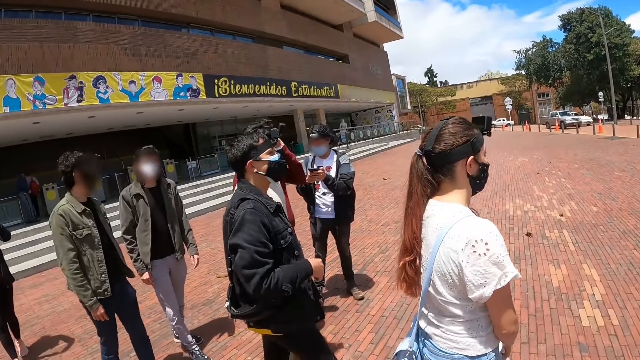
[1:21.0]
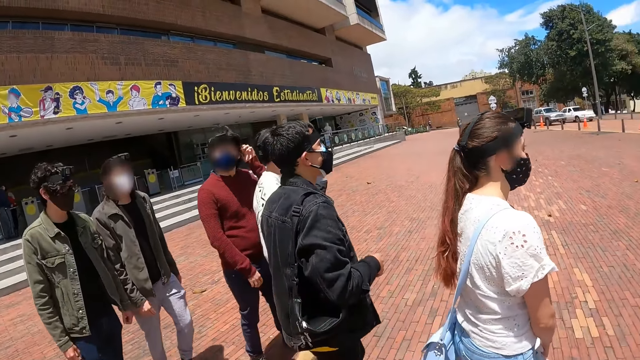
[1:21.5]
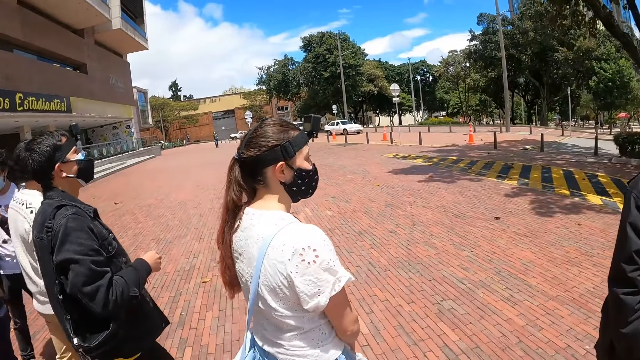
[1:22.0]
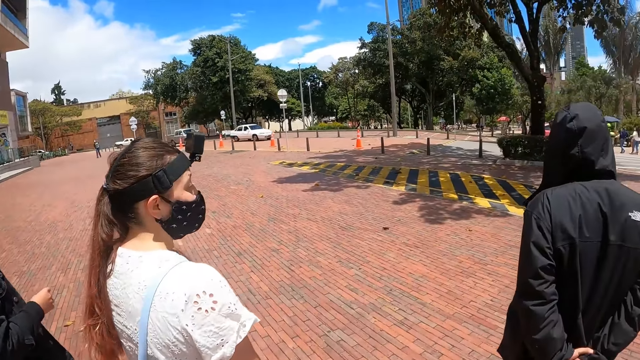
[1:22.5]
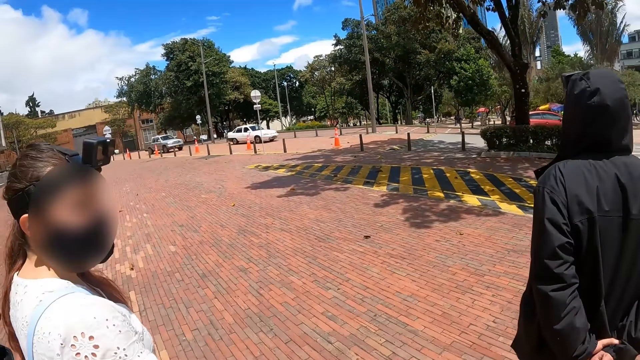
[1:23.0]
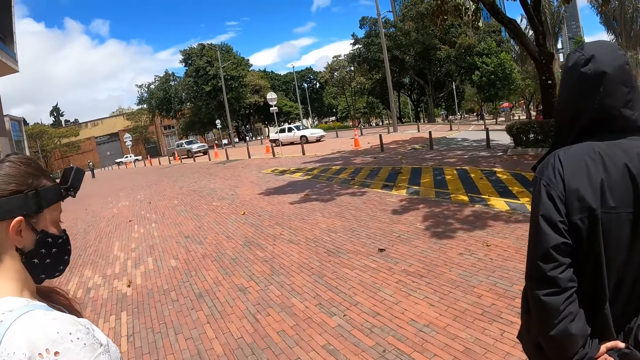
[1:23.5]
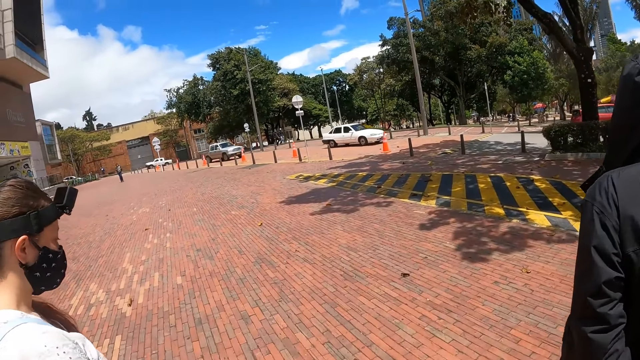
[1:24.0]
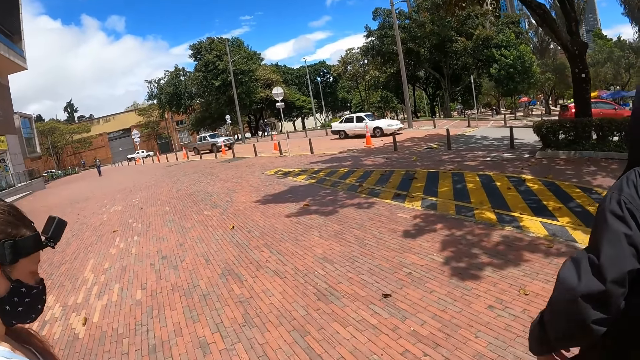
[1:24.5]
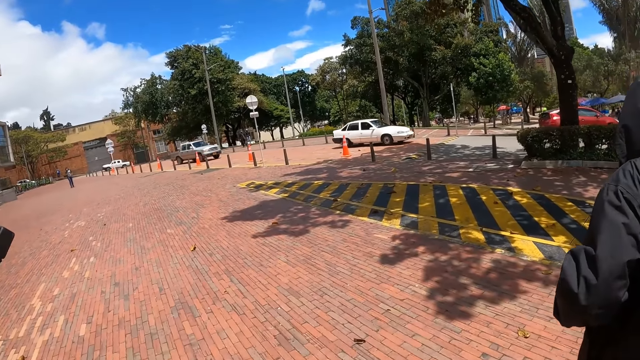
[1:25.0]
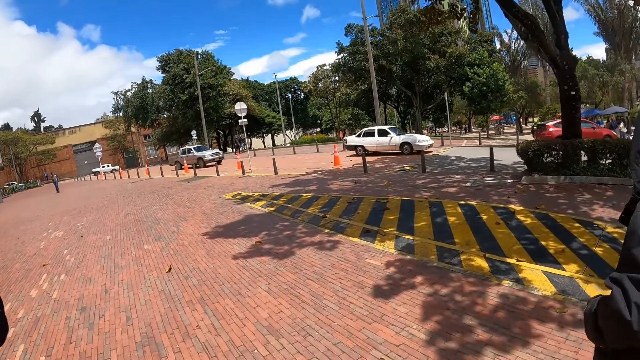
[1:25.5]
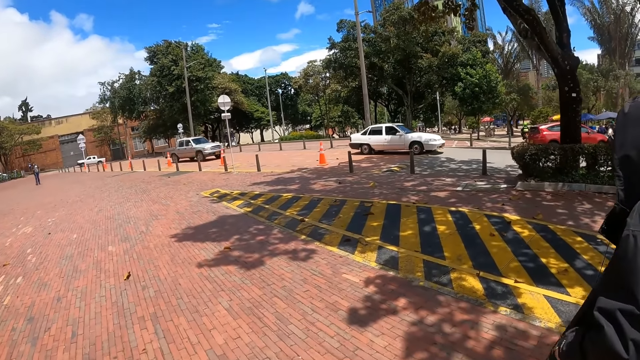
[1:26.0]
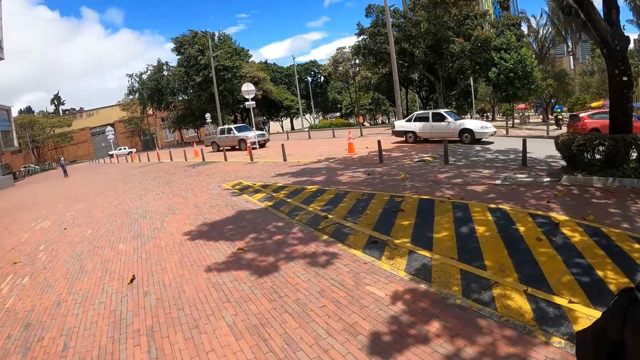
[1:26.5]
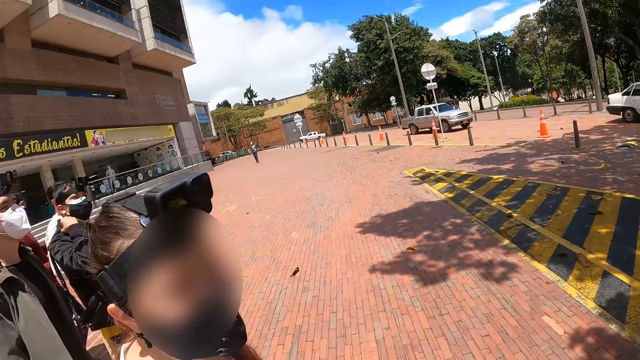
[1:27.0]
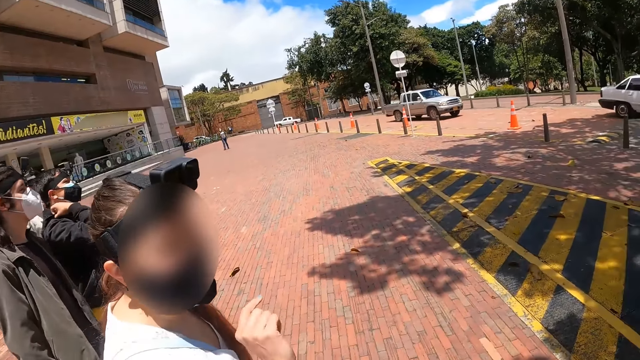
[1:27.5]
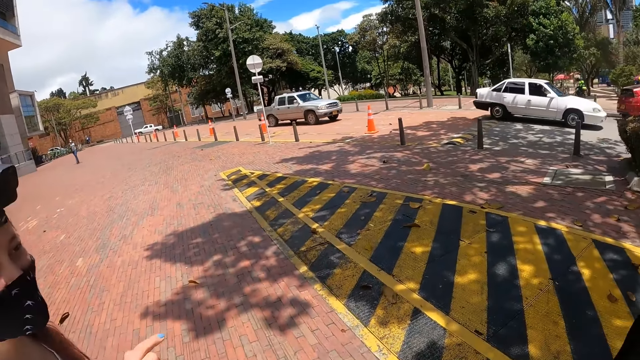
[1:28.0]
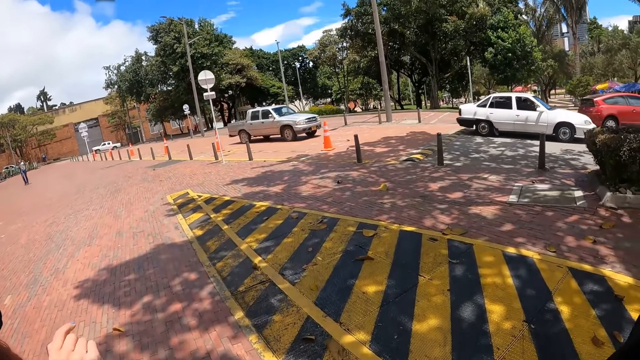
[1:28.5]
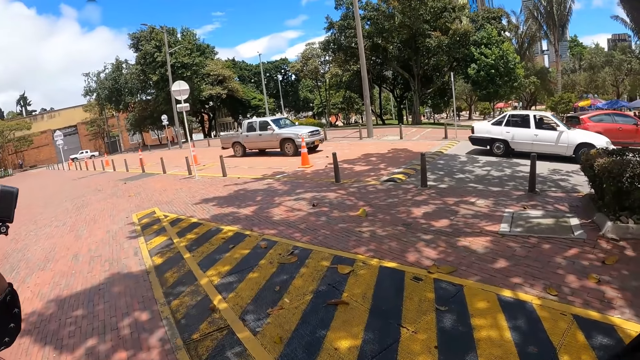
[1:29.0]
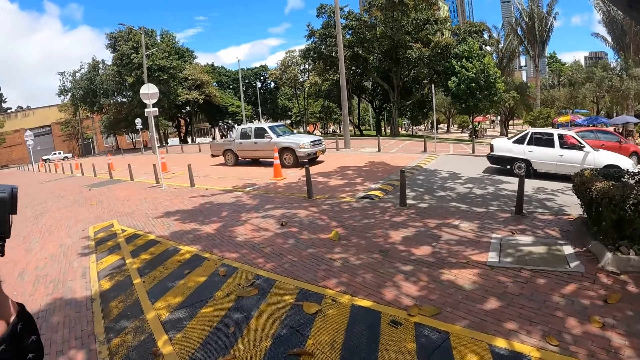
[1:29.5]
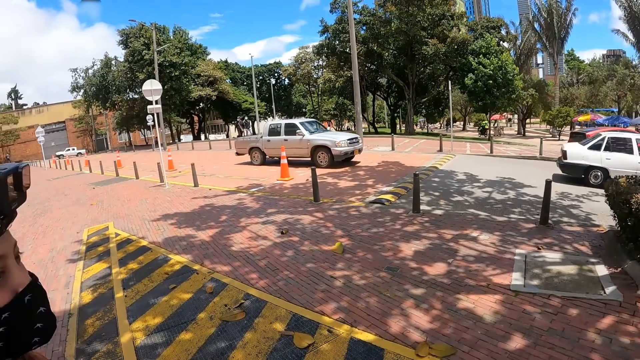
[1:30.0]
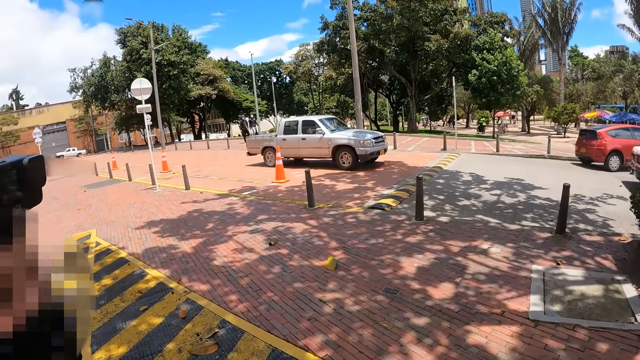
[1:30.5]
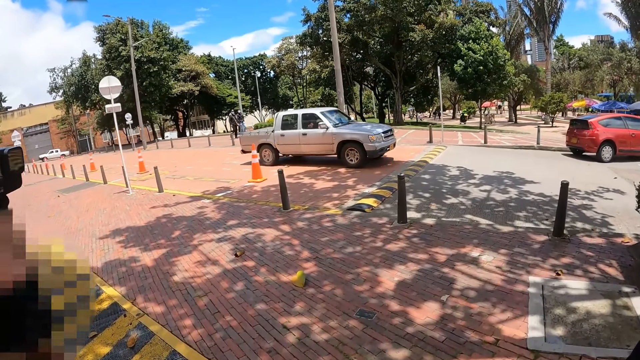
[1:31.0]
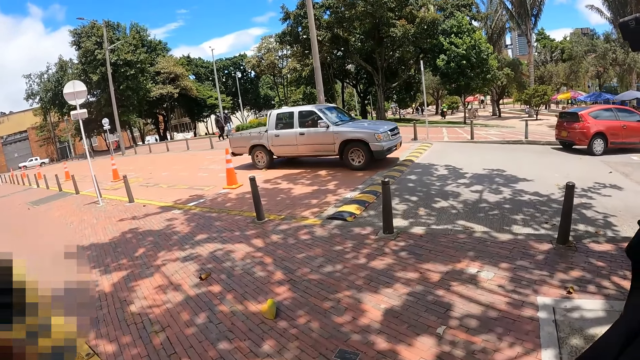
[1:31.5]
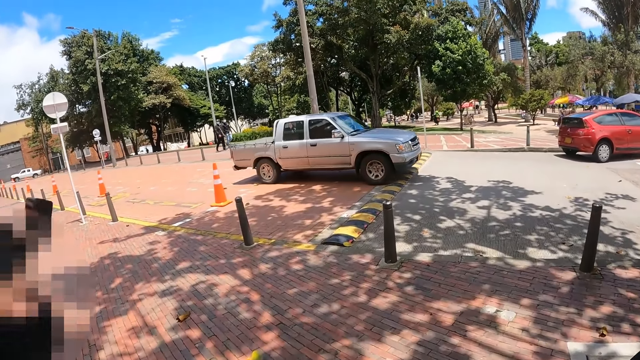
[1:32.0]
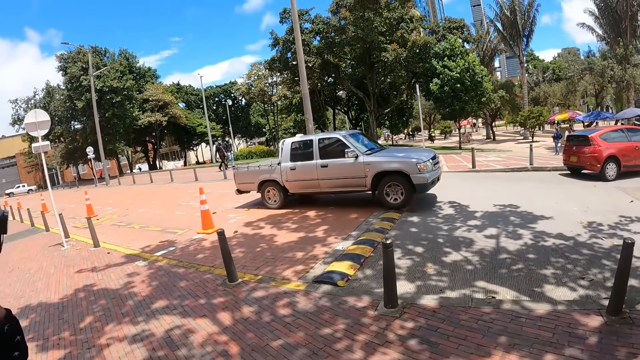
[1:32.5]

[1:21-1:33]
The camera wearer looks around the compound. They walk along the road.

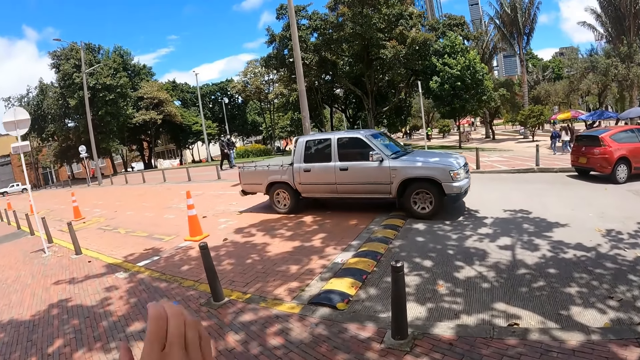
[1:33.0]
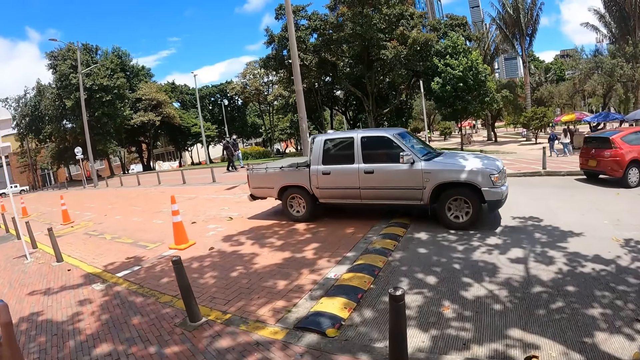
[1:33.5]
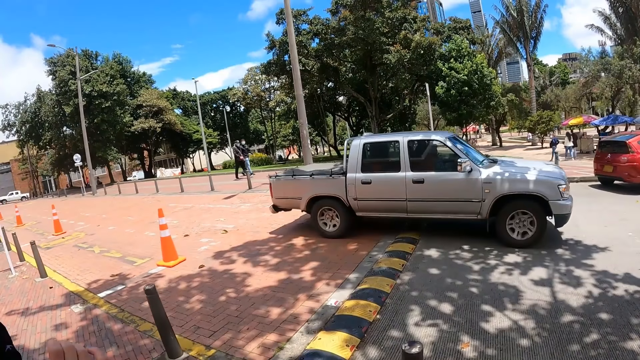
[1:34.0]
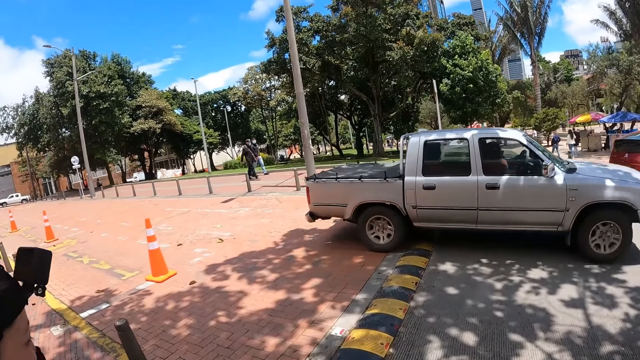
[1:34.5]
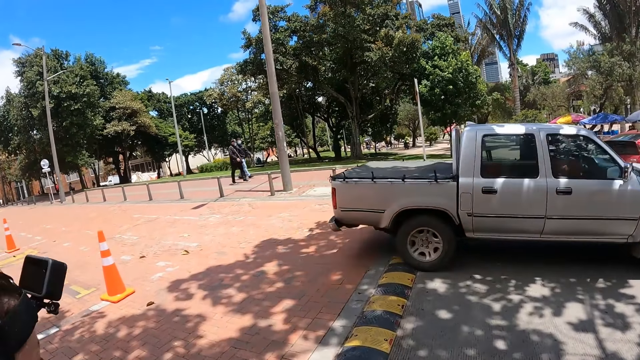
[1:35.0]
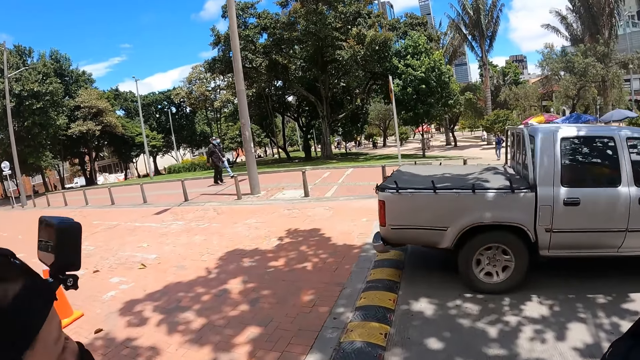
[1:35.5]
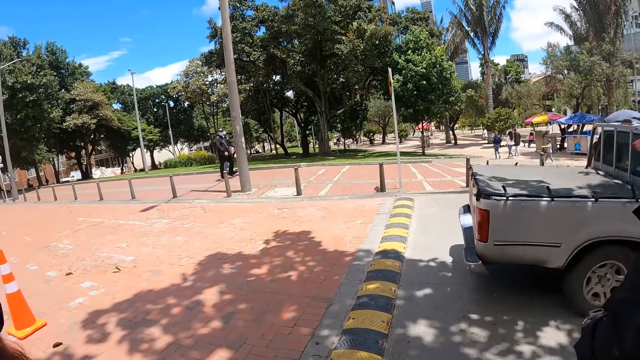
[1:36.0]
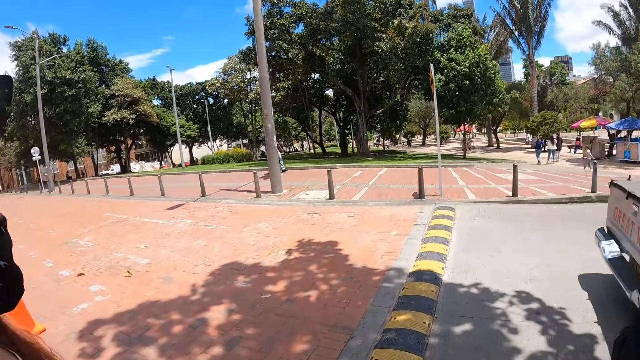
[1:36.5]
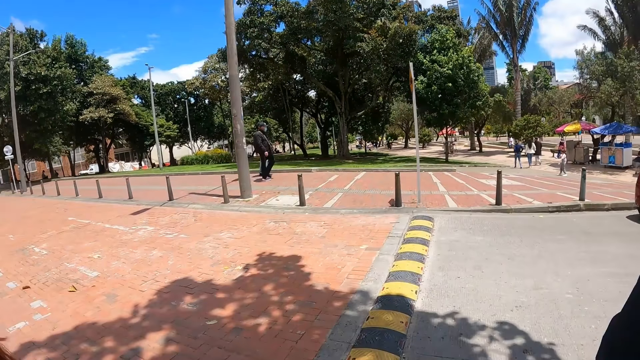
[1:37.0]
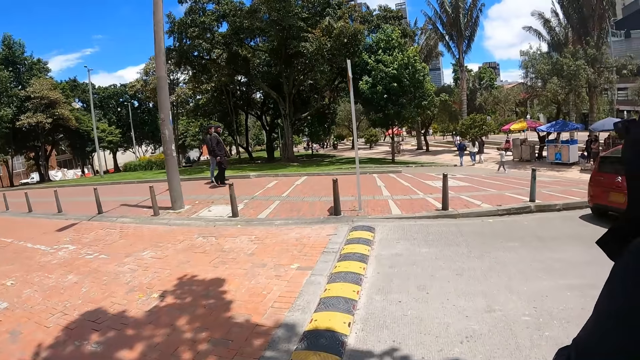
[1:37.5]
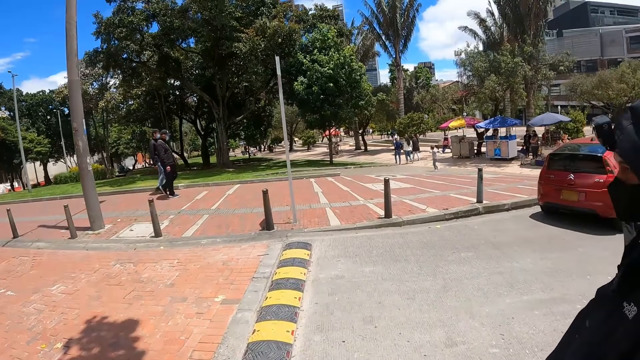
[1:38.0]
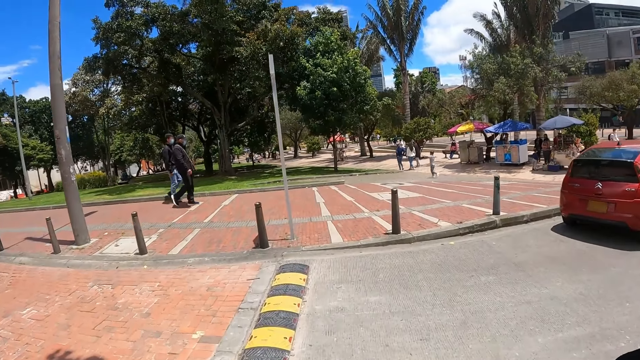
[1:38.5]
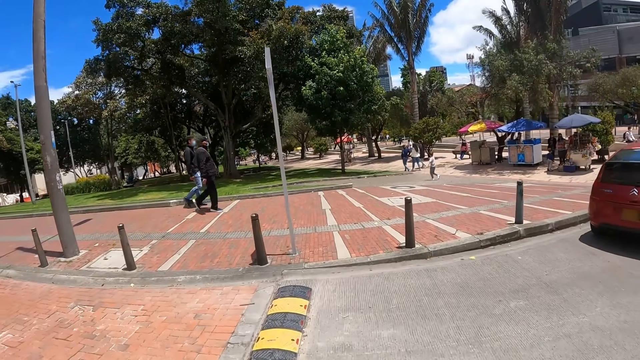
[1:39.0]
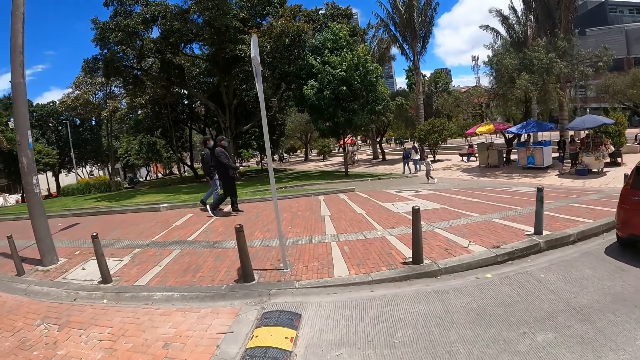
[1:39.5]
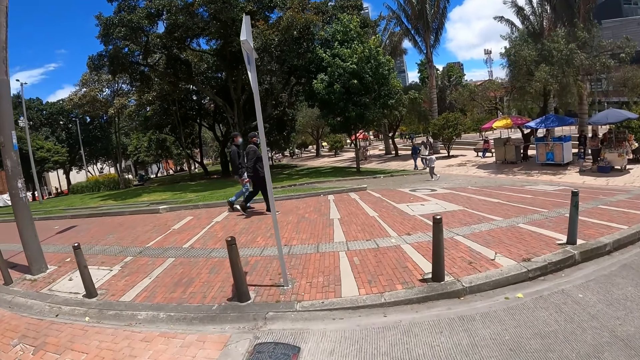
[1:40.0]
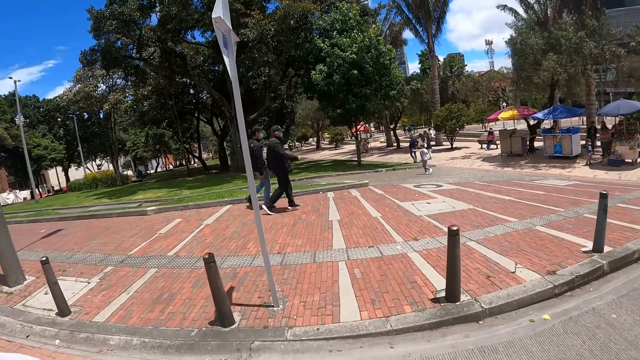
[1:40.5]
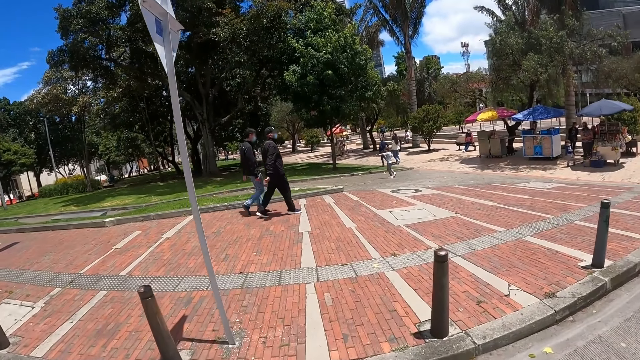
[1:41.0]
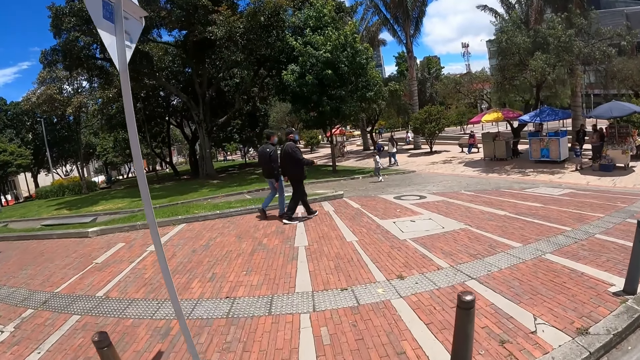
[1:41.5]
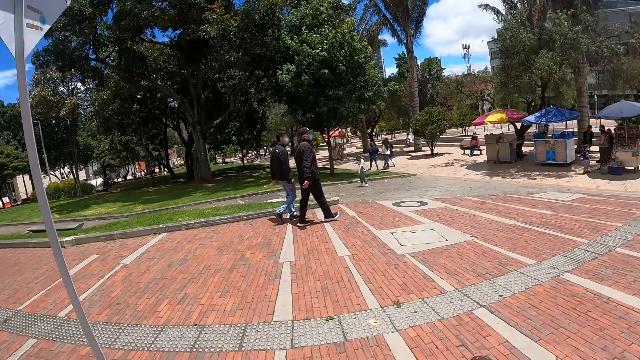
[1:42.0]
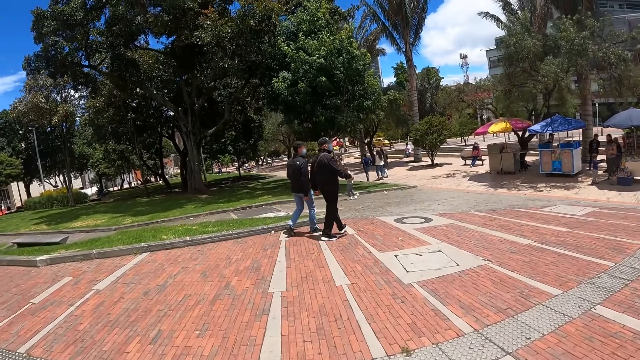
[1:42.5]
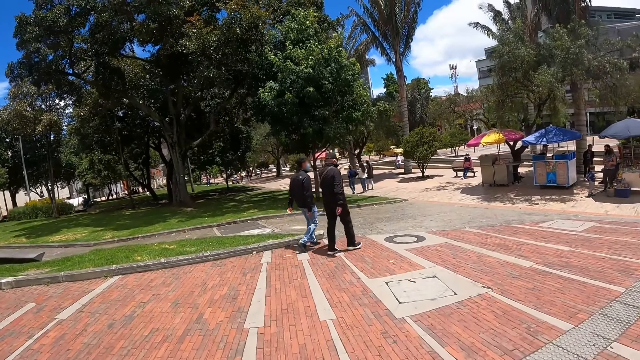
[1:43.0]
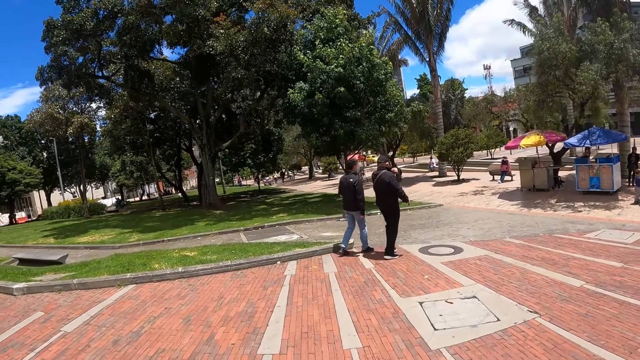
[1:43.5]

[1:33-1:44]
The camera wearer crosses the road. They walk along the road.
